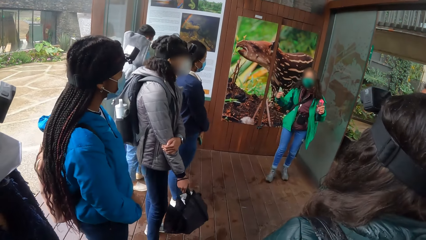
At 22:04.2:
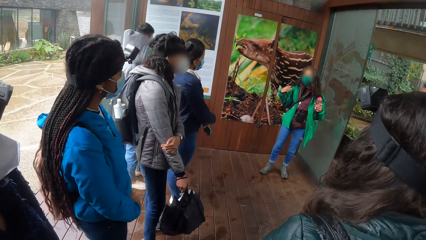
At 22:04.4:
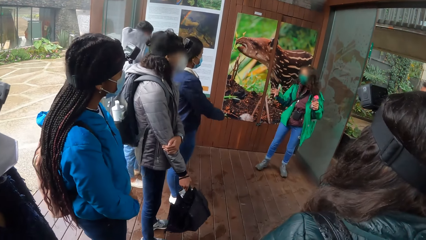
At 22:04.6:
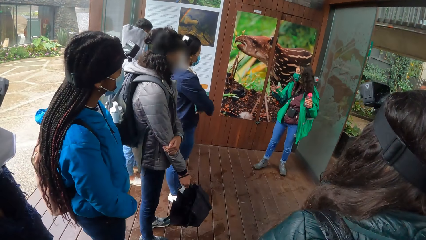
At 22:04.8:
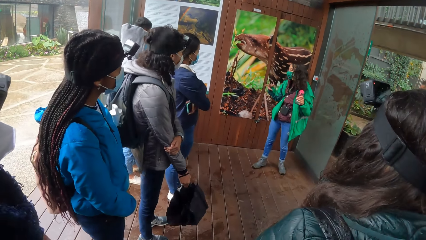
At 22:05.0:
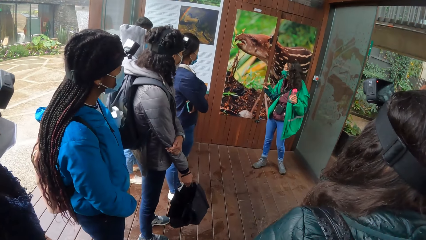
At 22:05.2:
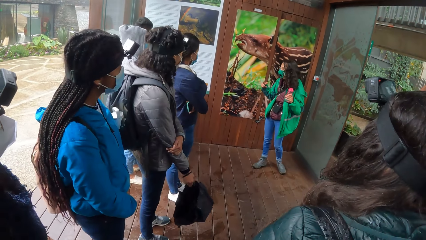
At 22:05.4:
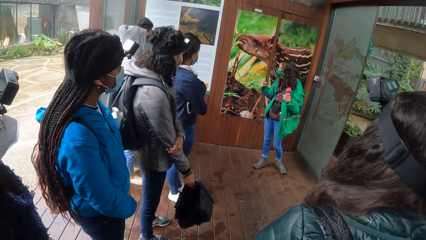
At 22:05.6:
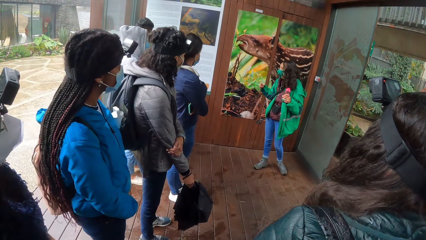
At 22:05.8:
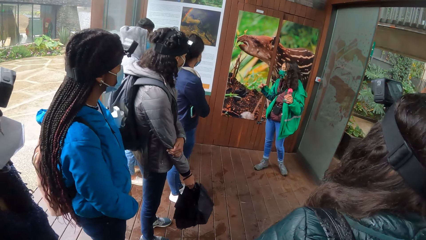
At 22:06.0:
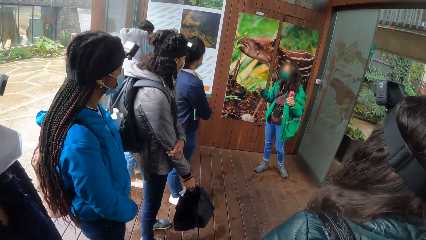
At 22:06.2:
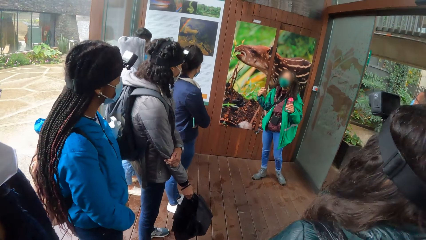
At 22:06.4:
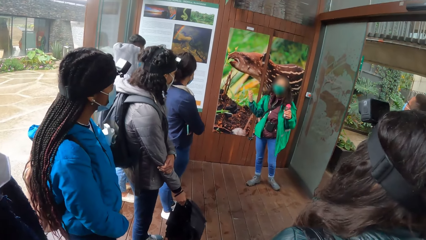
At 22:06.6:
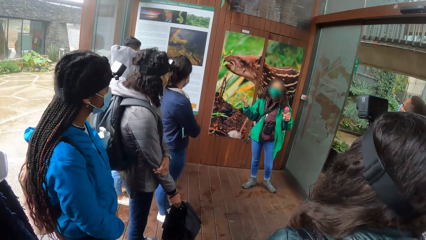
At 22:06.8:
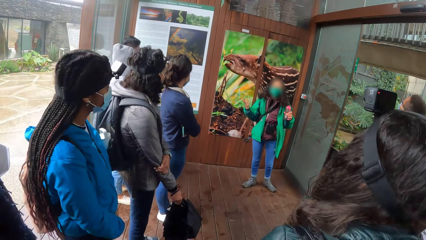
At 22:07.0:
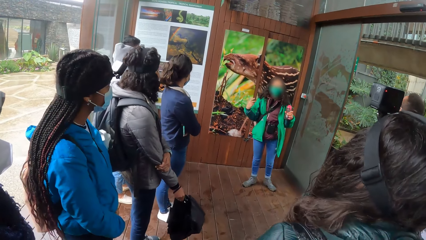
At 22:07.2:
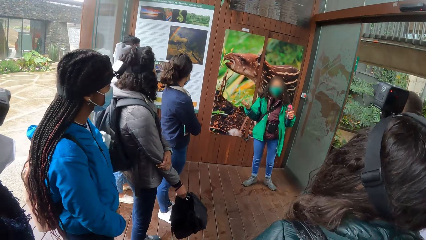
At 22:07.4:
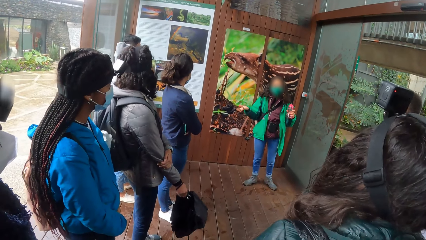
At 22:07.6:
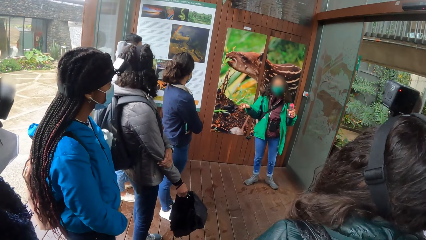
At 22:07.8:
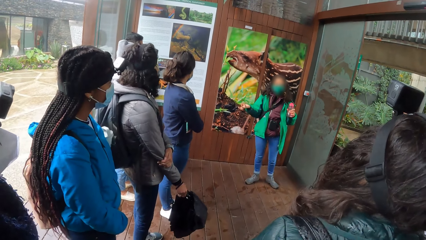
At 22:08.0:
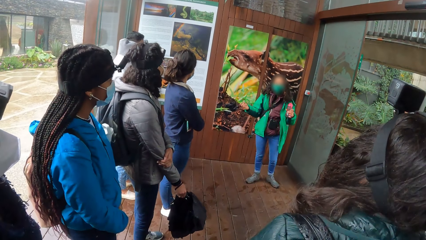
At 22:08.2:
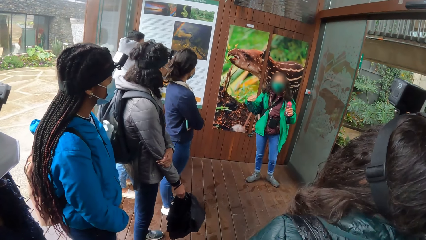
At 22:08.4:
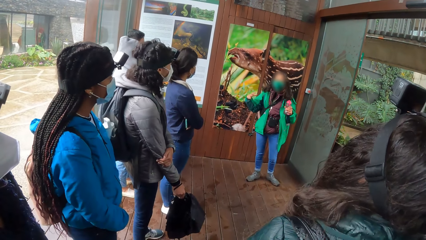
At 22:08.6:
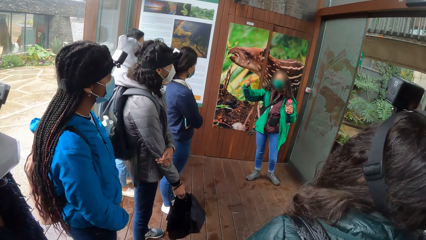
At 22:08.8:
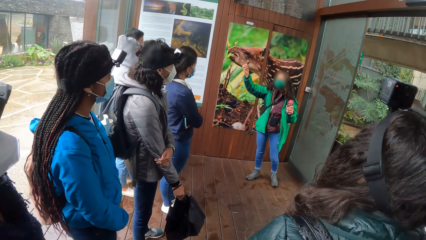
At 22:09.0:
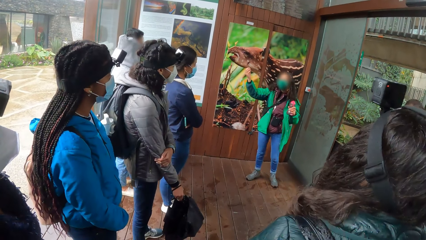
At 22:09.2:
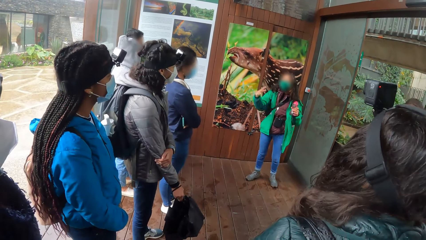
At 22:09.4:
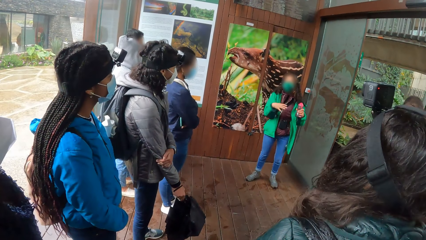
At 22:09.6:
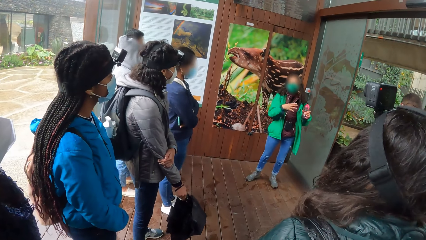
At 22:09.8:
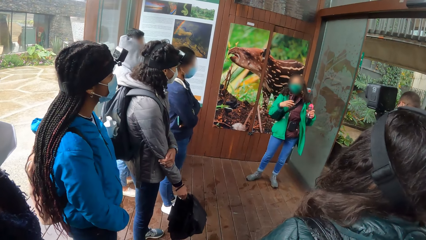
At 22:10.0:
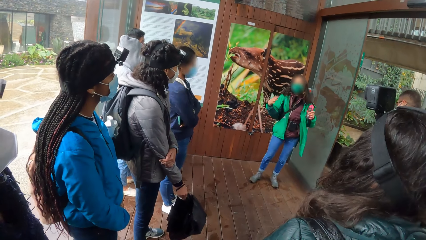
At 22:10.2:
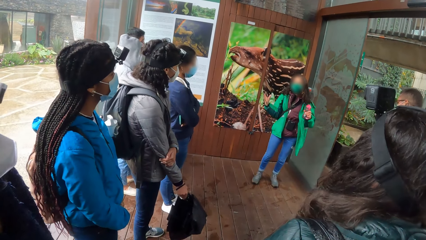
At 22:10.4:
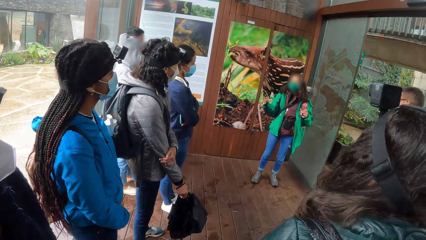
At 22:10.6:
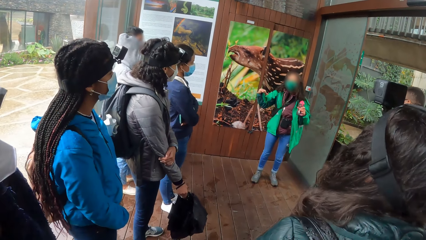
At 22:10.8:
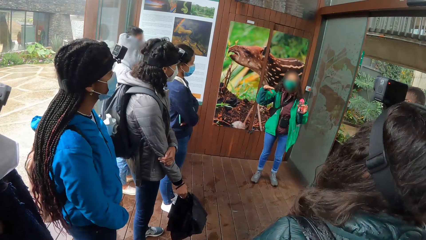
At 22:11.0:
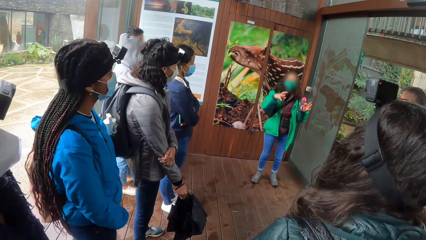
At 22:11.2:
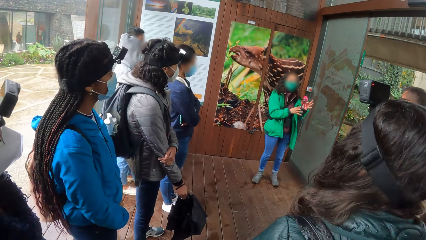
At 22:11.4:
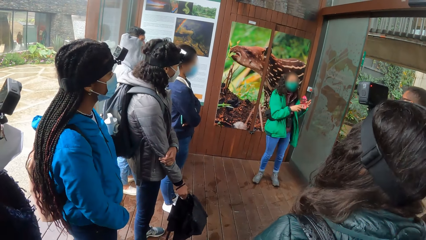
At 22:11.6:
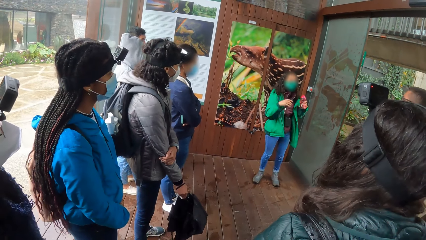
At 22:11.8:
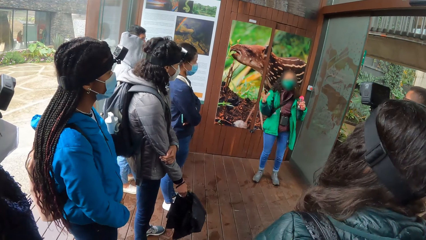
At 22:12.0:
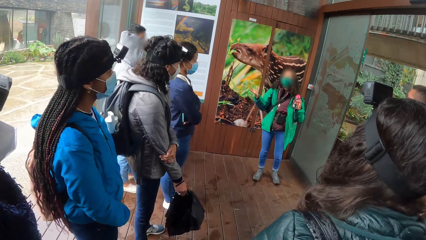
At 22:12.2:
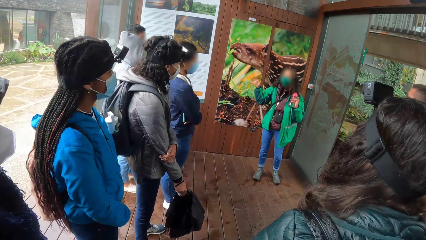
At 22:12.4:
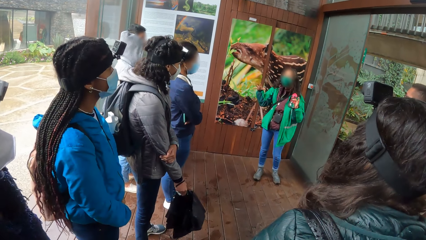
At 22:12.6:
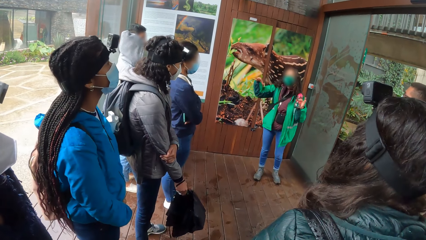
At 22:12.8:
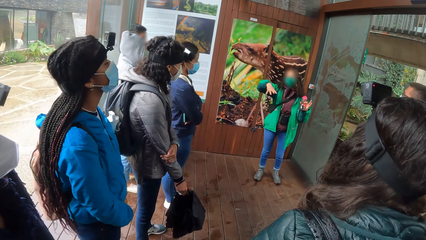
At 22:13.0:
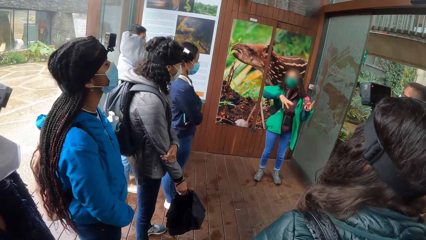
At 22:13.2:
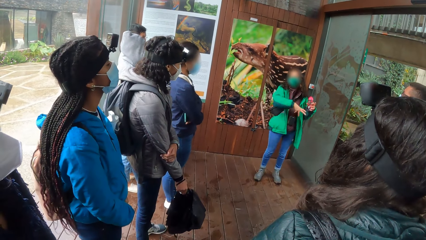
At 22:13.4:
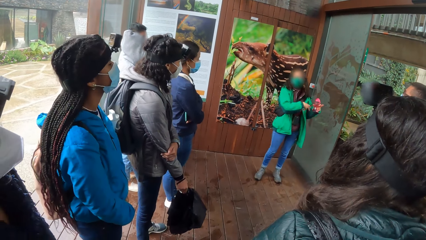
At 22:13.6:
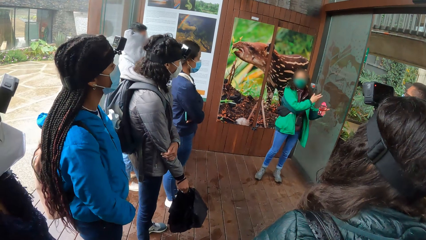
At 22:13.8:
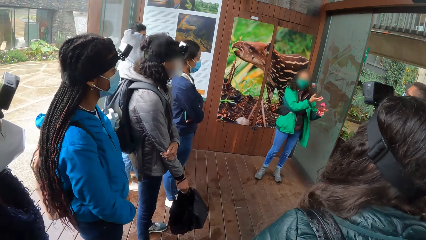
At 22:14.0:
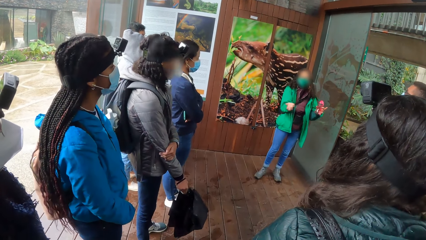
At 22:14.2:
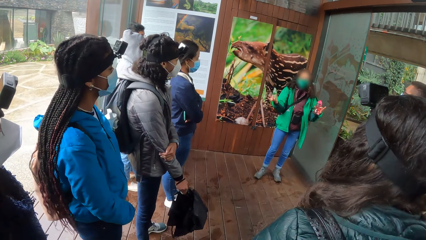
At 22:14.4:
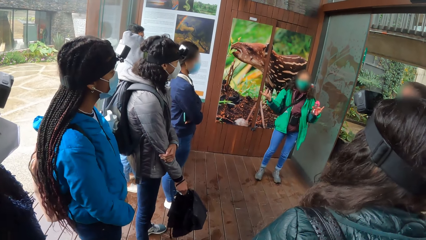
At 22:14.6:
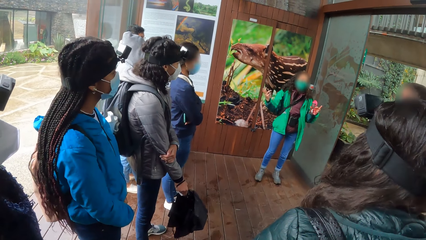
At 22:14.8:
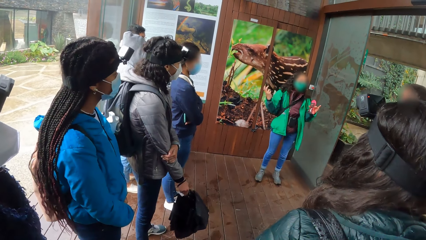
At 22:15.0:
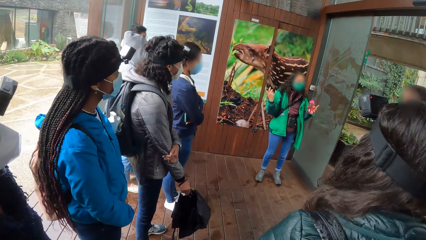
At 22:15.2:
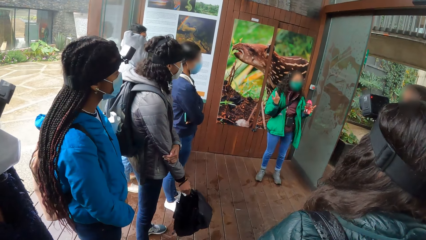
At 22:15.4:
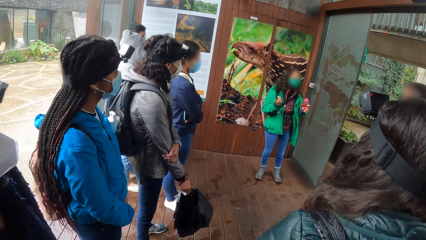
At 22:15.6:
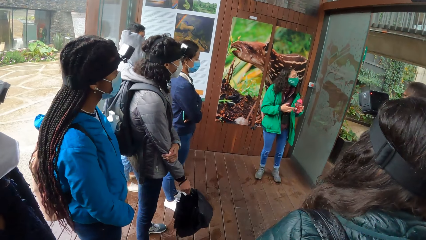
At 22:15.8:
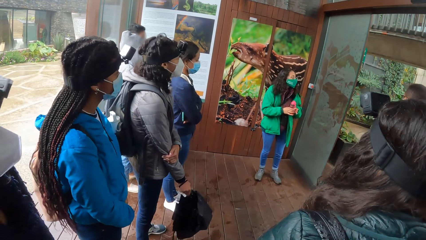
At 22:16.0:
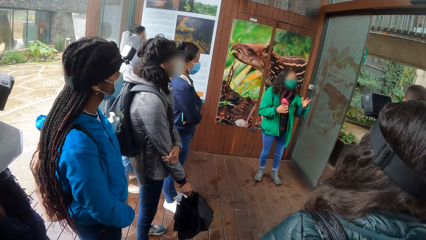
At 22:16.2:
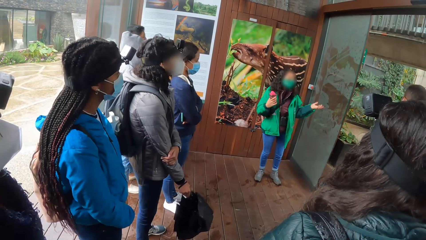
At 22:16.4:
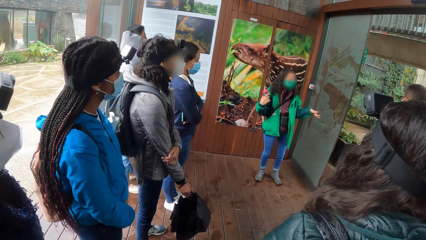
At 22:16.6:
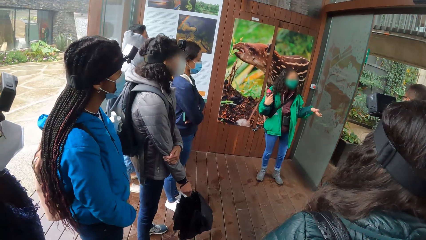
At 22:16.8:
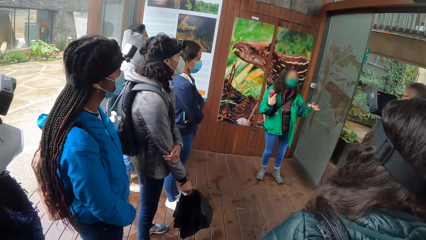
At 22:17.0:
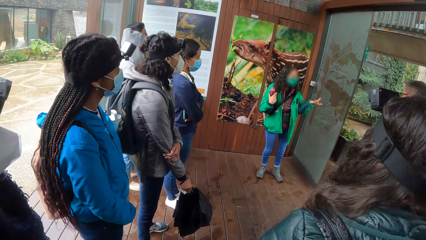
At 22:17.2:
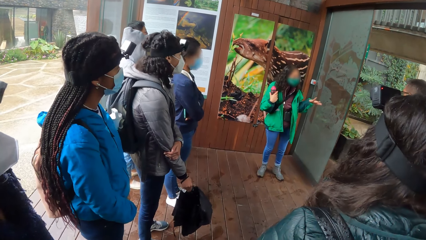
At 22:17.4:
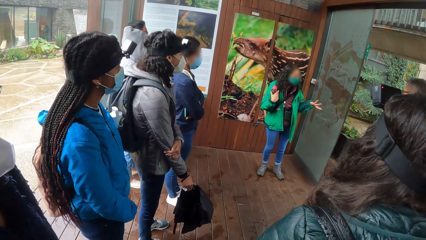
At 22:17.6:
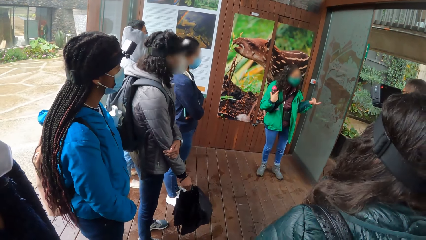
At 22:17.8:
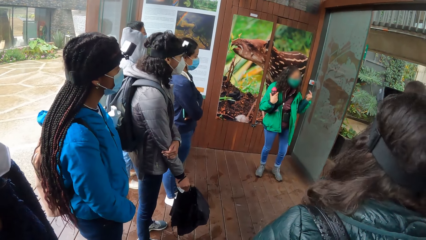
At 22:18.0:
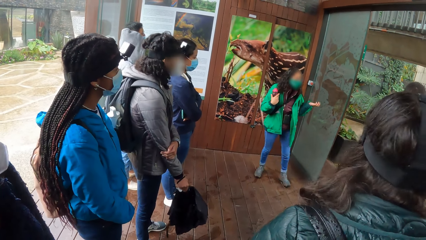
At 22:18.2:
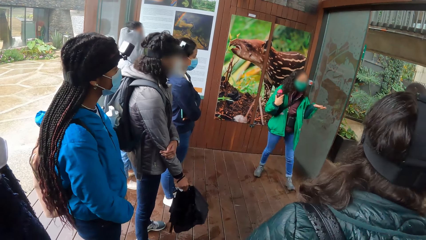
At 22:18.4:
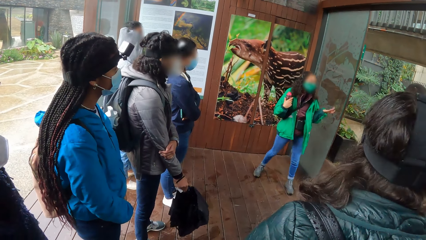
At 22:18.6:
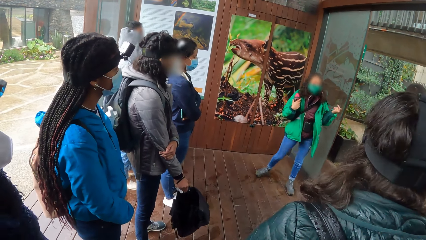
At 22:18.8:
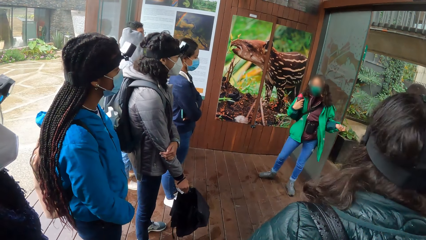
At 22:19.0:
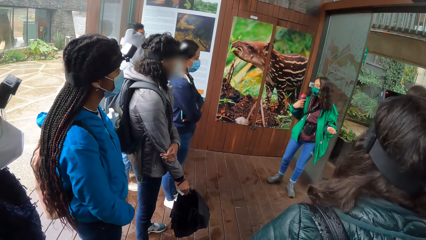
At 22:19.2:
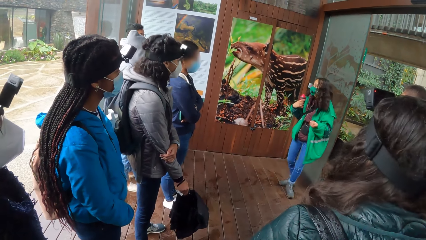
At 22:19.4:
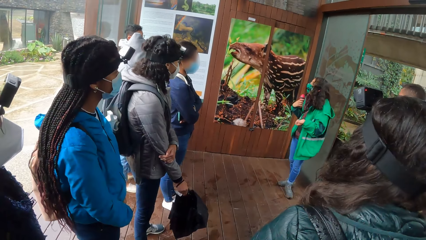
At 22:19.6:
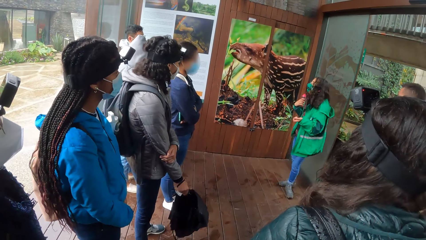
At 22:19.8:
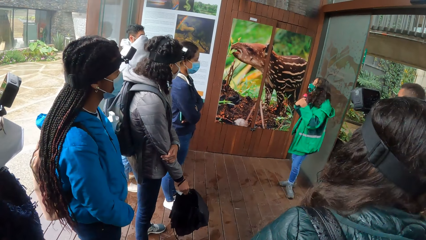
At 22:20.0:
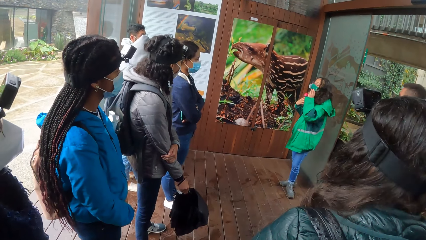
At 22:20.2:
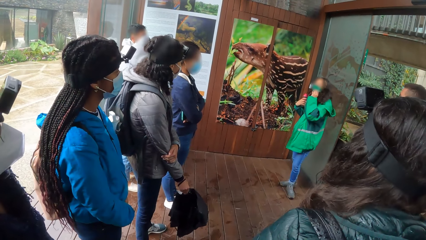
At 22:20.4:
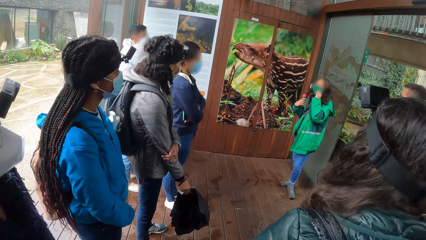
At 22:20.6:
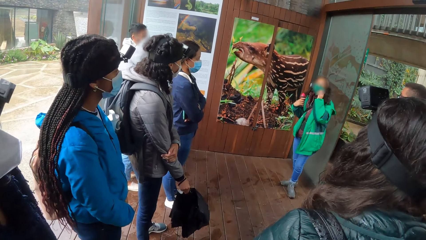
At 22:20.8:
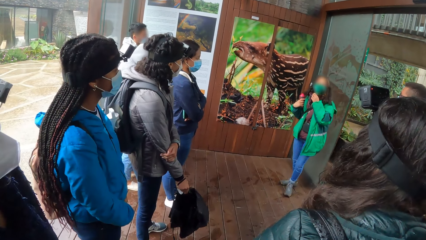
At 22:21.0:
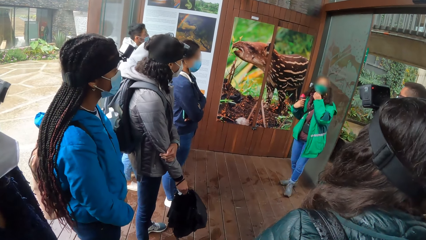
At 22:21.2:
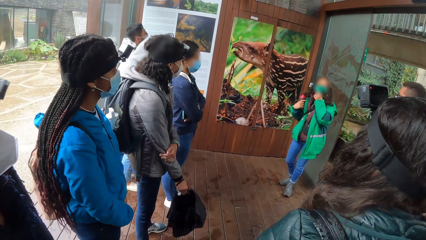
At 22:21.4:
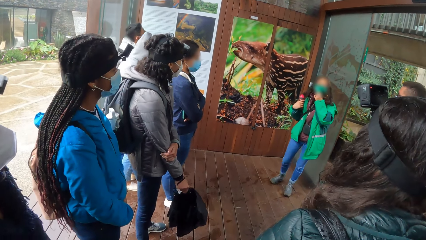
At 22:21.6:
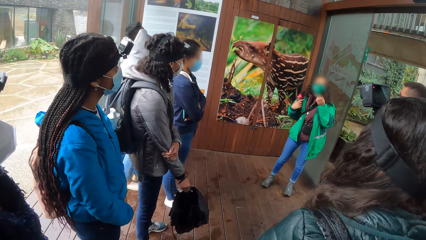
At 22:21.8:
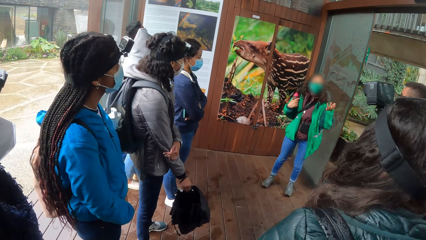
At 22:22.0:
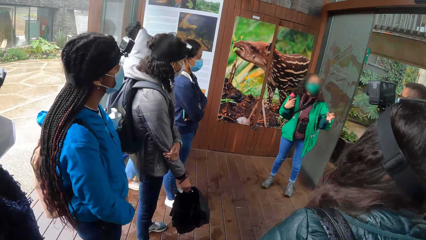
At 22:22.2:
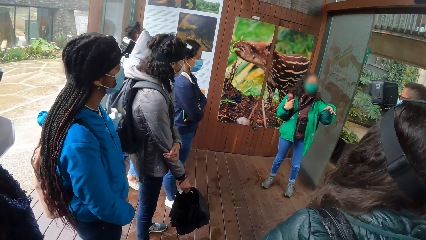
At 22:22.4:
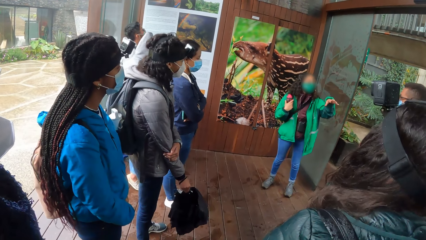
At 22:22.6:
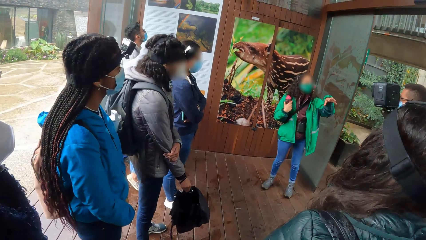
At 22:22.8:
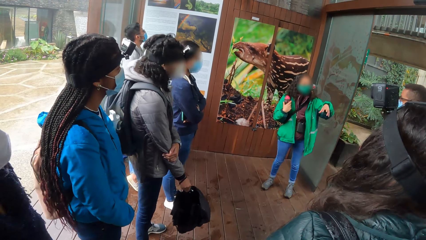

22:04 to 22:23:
A woman passes the bottle to her right hand. She explains the pictures on the wall.
